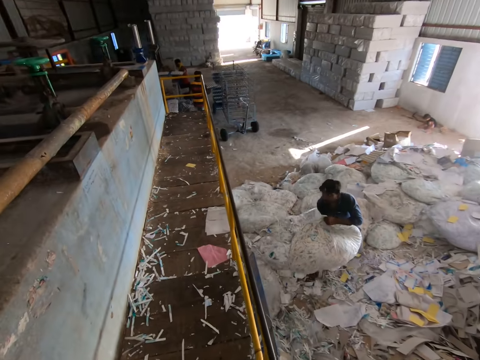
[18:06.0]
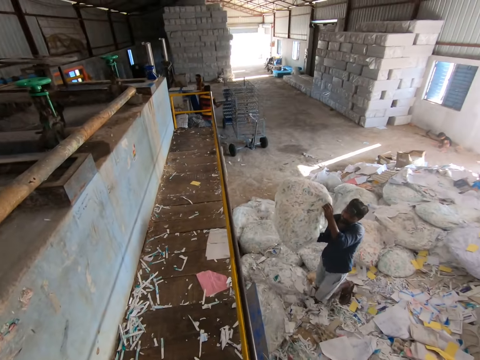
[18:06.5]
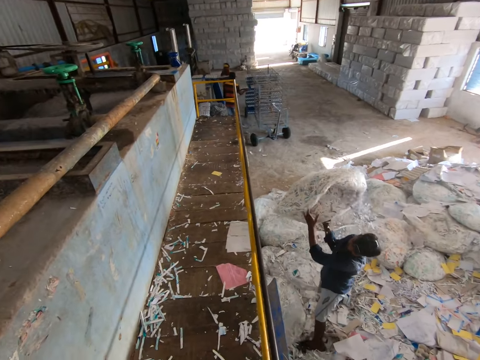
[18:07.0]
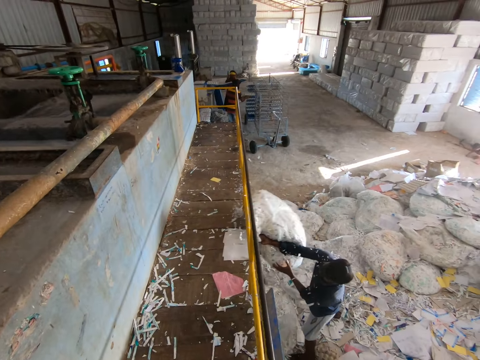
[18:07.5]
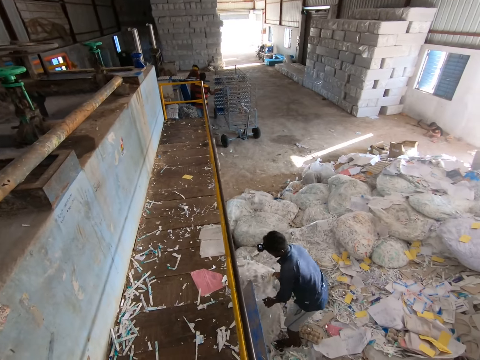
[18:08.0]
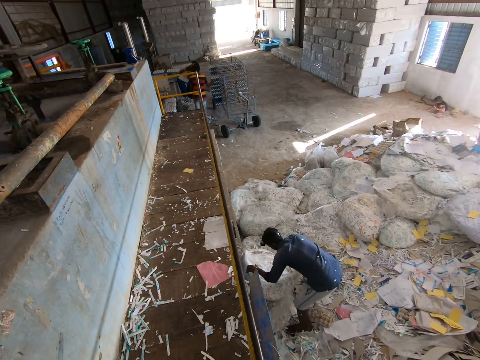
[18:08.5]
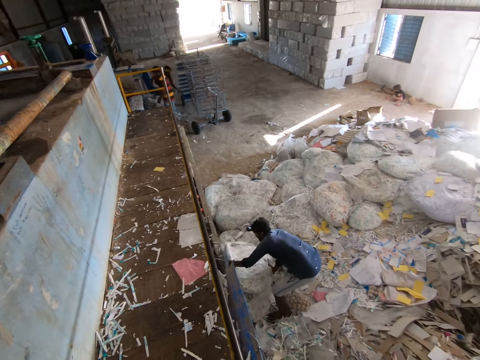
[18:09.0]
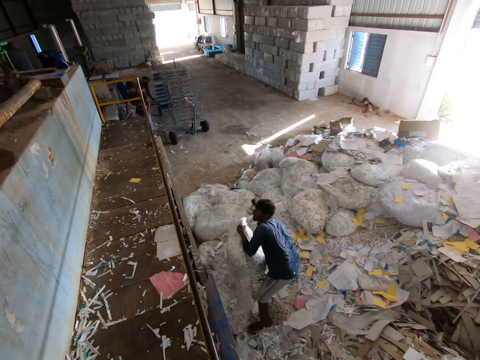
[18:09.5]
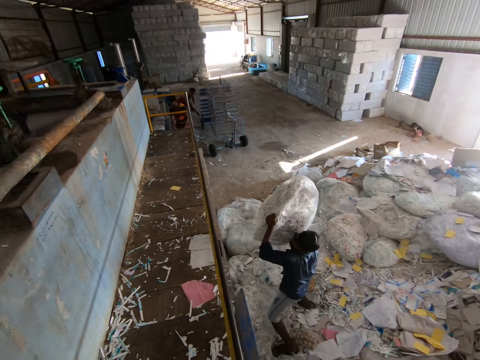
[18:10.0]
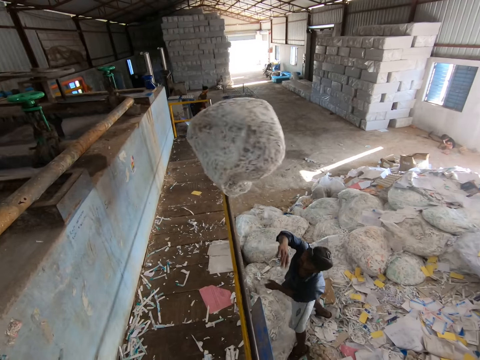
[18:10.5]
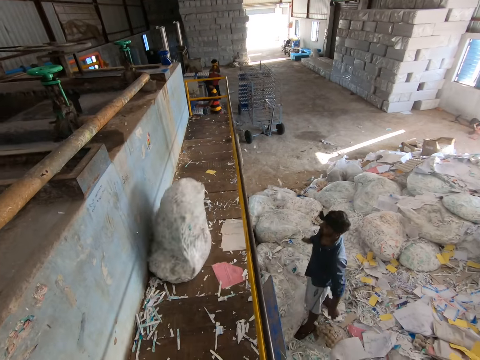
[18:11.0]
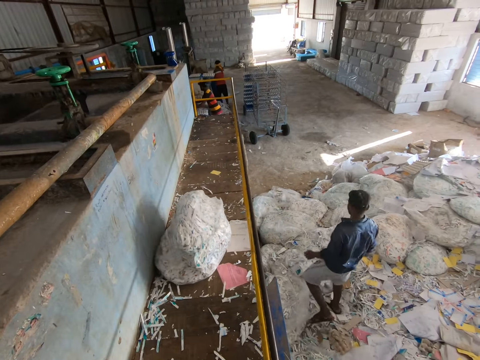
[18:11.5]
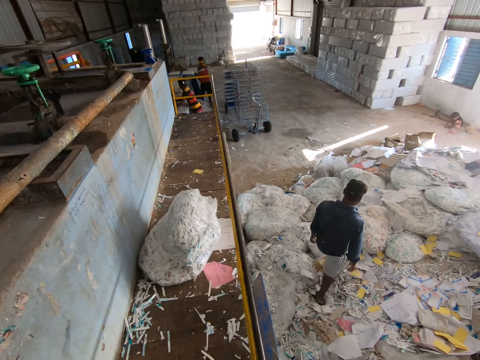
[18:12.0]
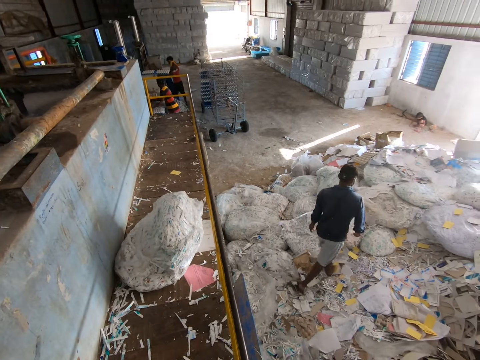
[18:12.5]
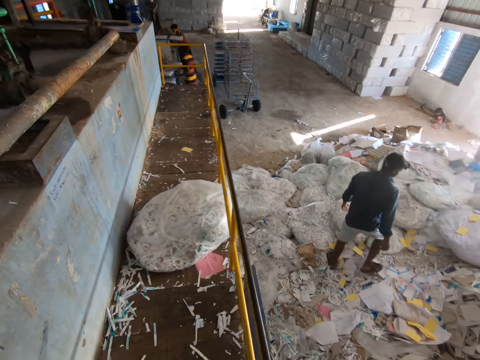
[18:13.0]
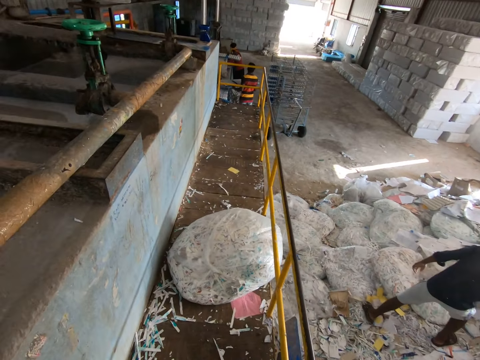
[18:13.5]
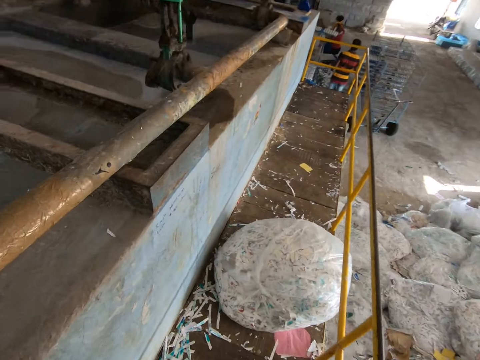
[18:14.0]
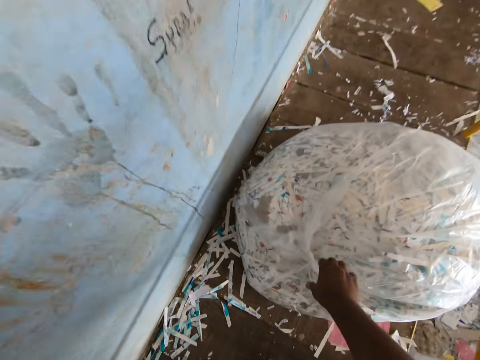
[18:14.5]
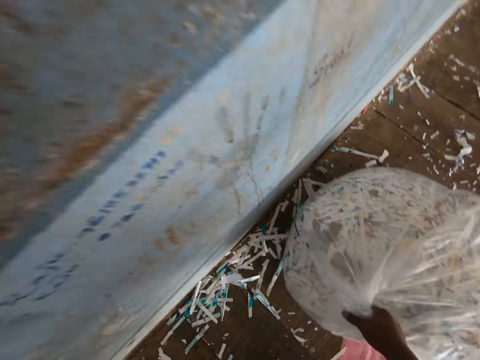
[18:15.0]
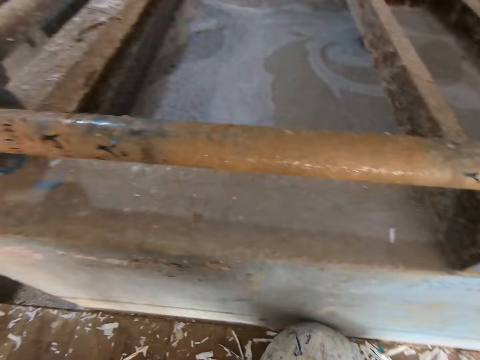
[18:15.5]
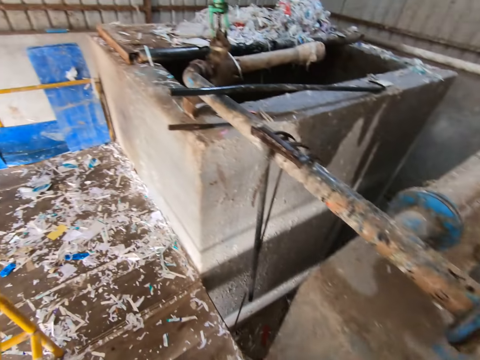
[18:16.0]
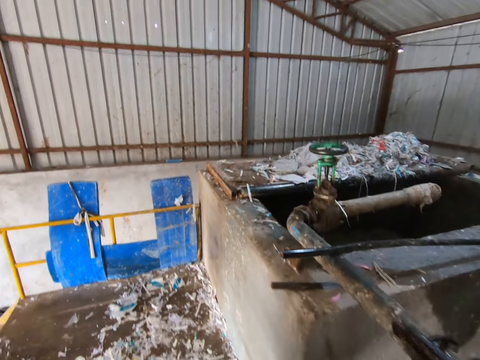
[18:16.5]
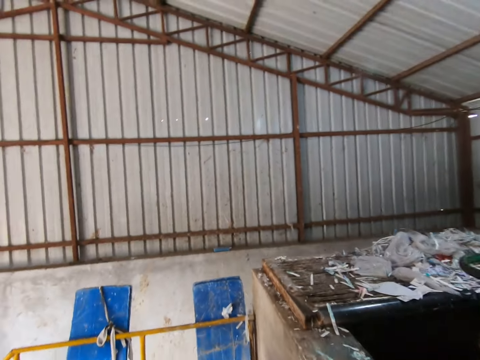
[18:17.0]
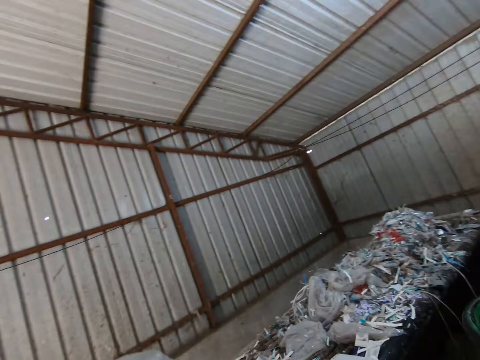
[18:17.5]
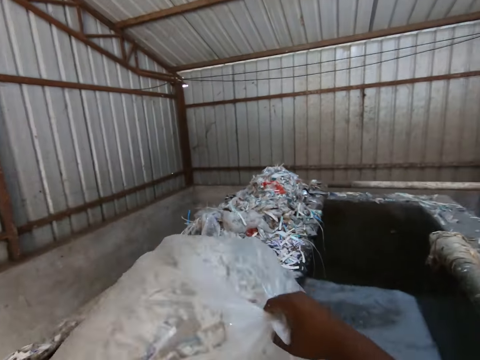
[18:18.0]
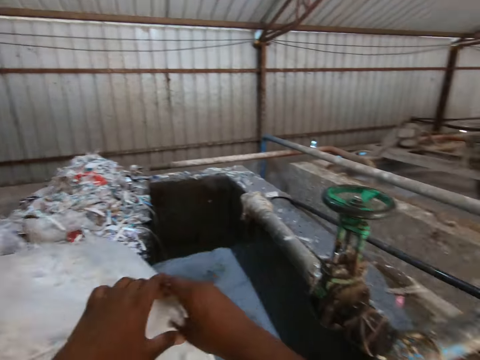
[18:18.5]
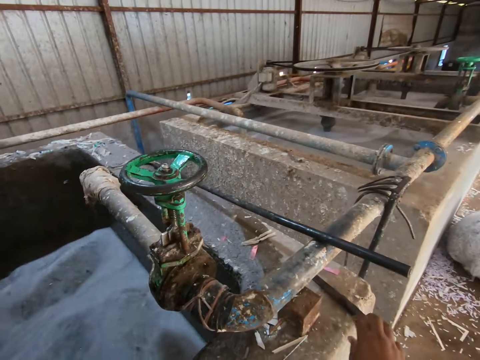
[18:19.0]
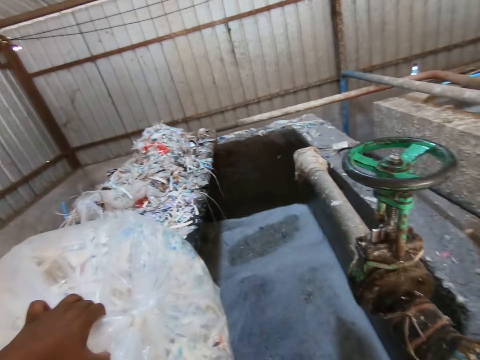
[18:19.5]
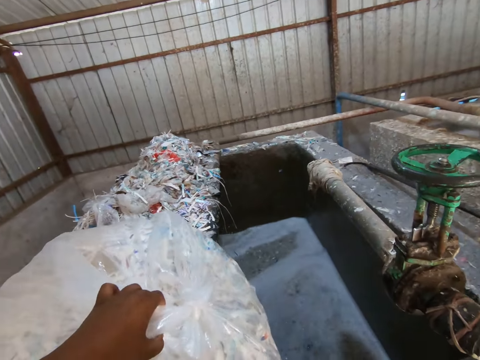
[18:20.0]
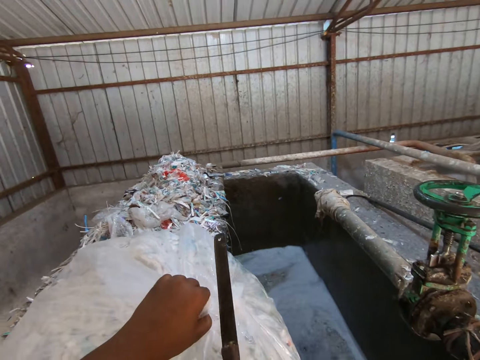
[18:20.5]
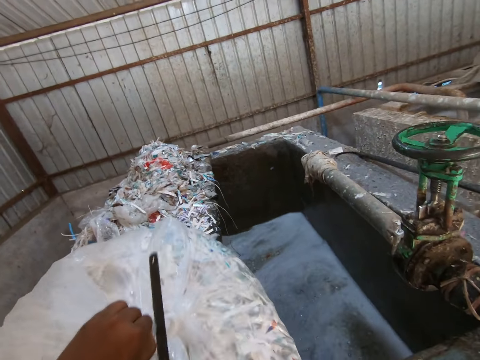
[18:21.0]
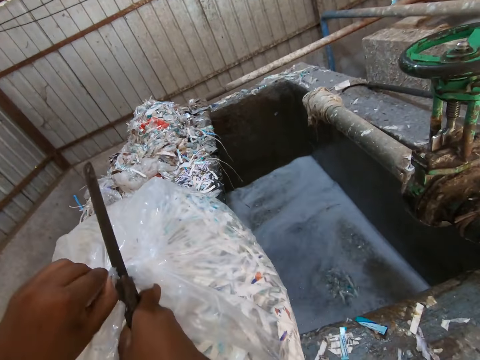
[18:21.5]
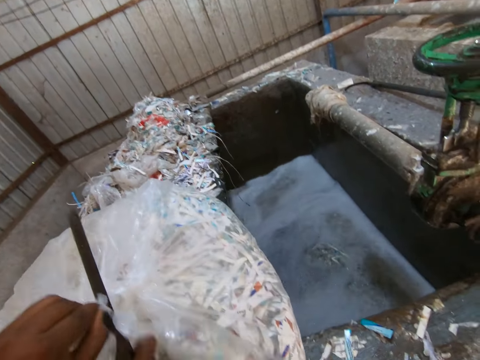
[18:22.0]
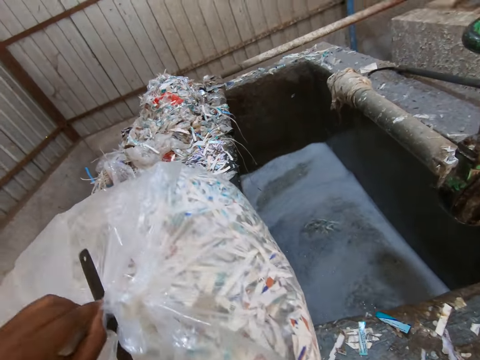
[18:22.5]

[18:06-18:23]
A man puts a board of egg trays on the shelf trolley with both hands. Another man hits a bag on the wall with both hands and carries the polythene bag with papers. A third man puts the board of egg trays on the shelf trolley with both hands. The second man picks up the bag of waste paper from the ground with both hands and throws the bag on a walkway of the hydraulic pulper system with both hands towards where the camera wearer is. The camera wearer picks up the bag of waste paper from the walkway with his right hand. He carries the plastic bag, drops the bag of paper waste on the paper pulp pool fence with his right hand, pours the paper in the hole machine, and holds the bag of paper waste on the paper pulp pool fence with his left hand. He picks up a knife from the paper pulp pool fence with his right hand. He cuts the bag of paper waste with the knife in his right hand.

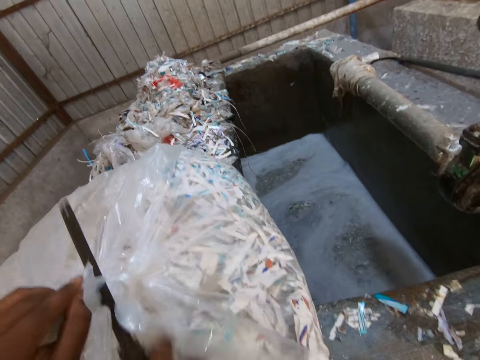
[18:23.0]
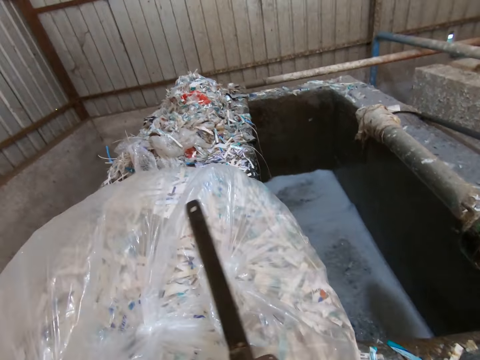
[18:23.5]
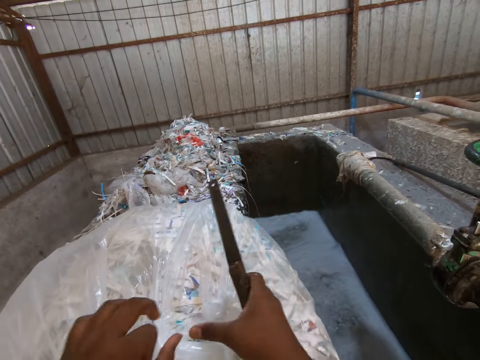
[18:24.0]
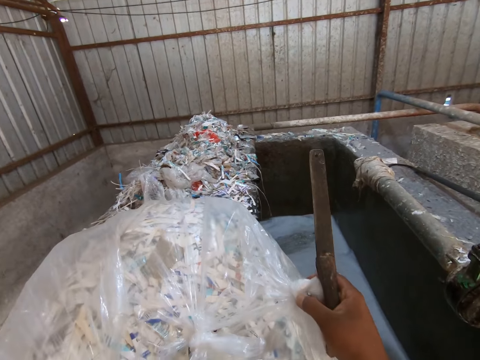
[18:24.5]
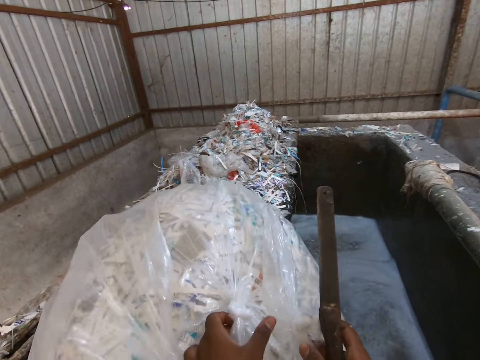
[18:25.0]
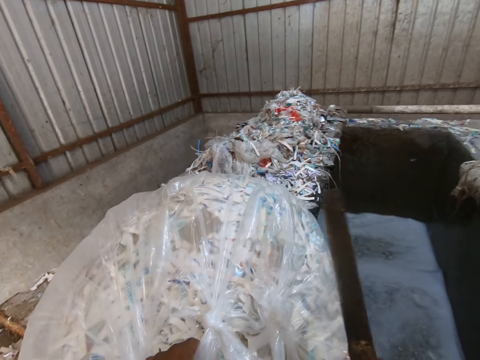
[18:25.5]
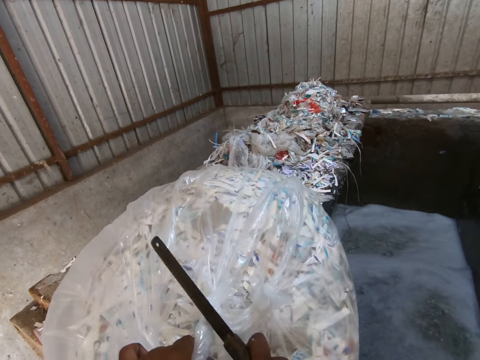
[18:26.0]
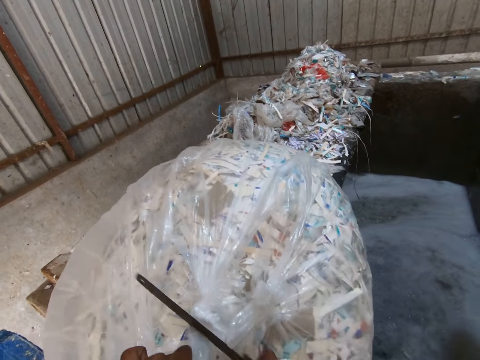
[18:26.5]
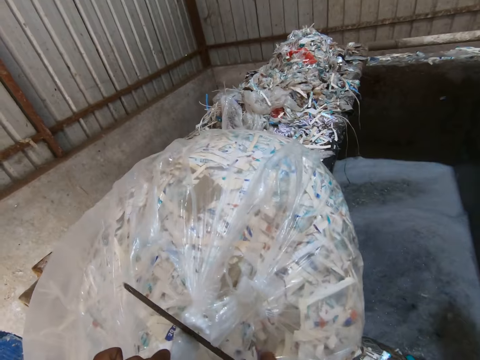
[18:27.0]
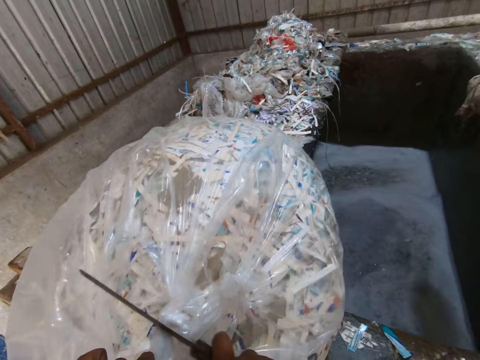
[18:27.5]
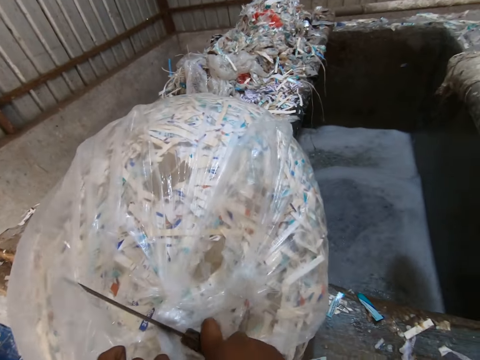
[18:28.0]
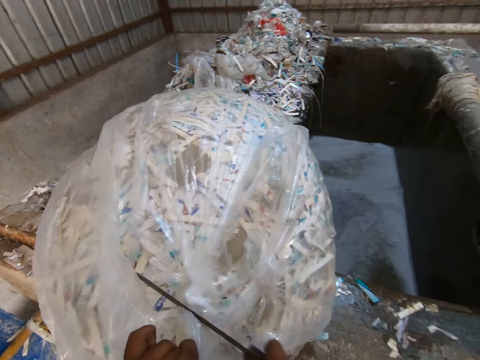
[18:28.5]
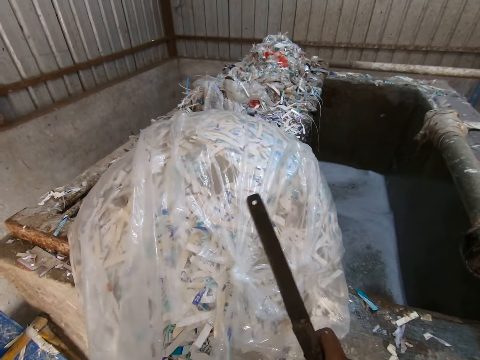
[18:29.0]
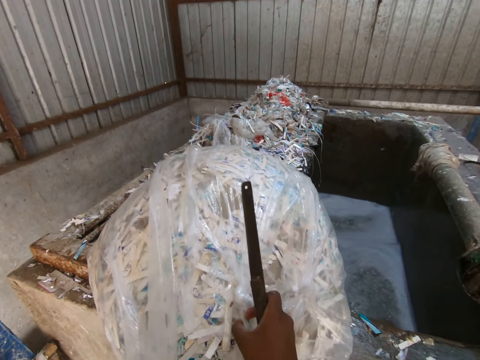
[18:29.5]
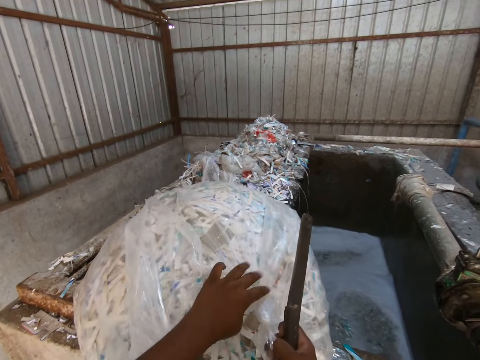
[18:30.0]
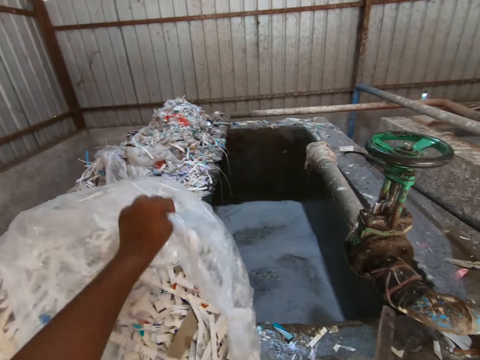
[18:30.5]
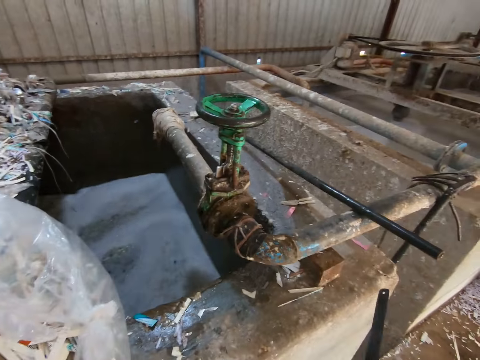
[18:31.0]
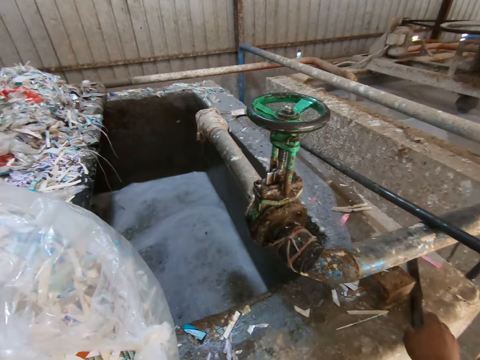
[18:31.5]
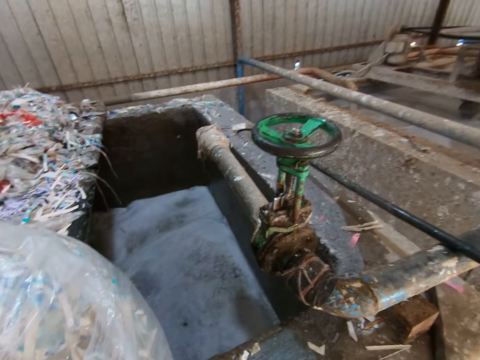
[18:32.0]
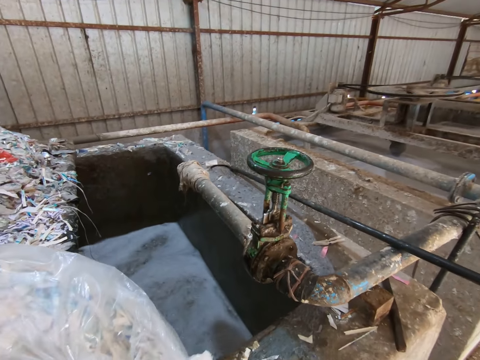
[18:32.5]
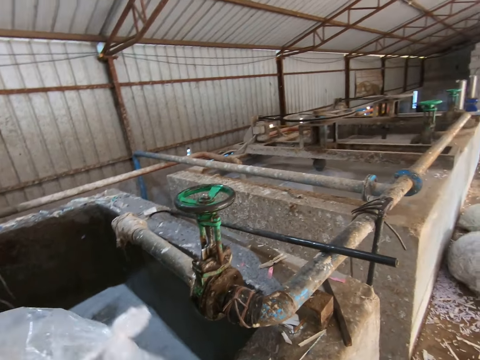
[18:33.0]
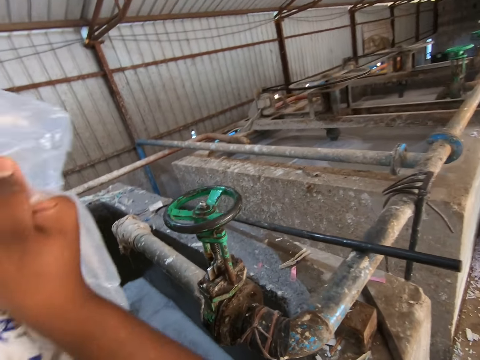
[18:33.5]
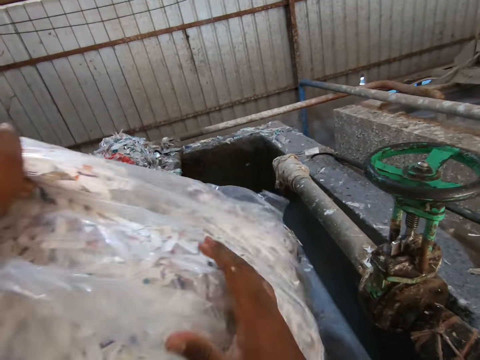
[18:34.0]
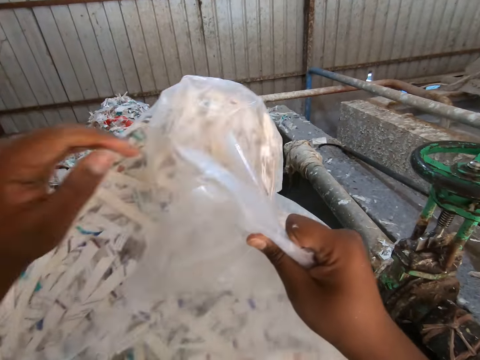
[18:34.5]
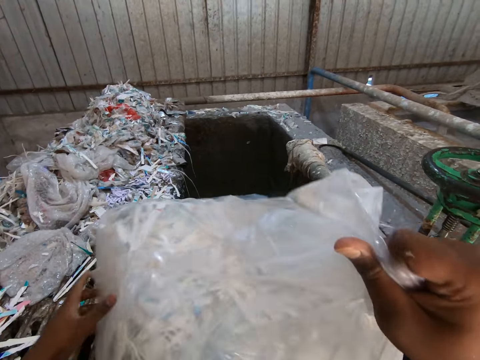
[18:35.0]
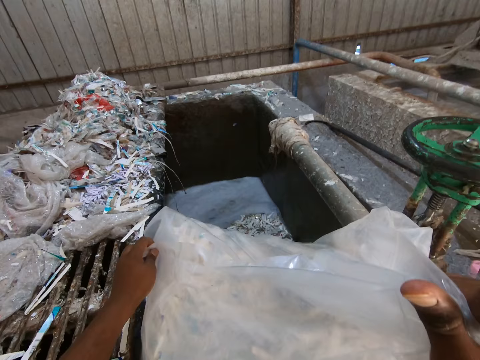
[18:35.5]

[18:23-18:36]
The camera wearer adjusts the bag of paper waste with both hands. He cuts the bag of paper waste with the knife in his right hand. He lifts the bag of paper waste with his right hand. He tears the bag of paper waste with both hands. He drops the knife on the paper pulp pool fence with his right hand. He pours the paper waste from the bag into the paper pulp pool with both hands.
